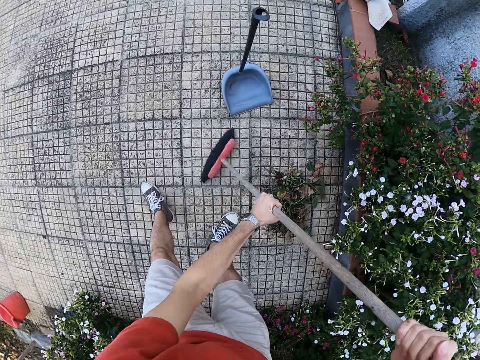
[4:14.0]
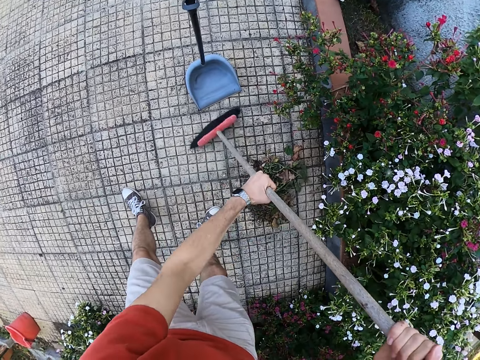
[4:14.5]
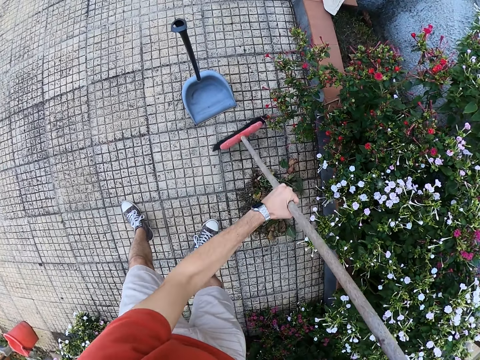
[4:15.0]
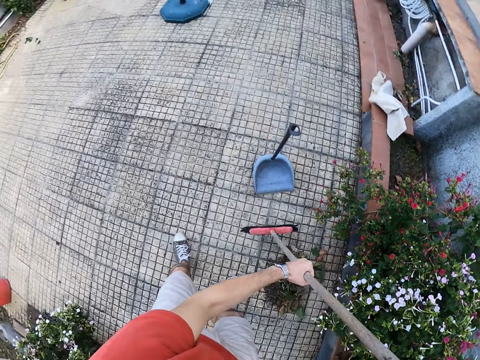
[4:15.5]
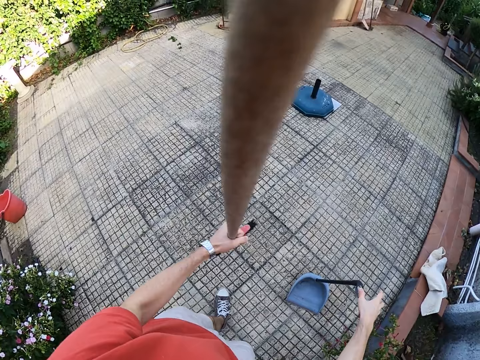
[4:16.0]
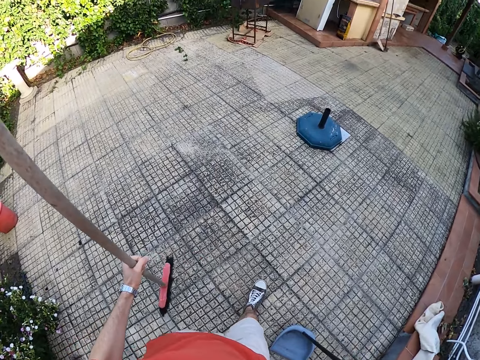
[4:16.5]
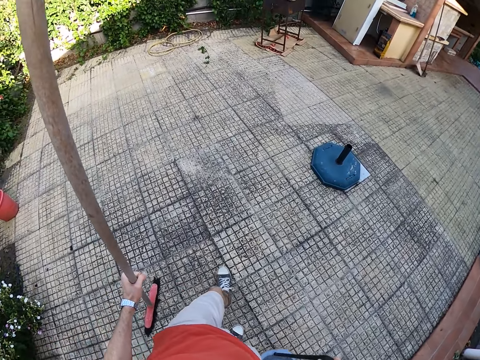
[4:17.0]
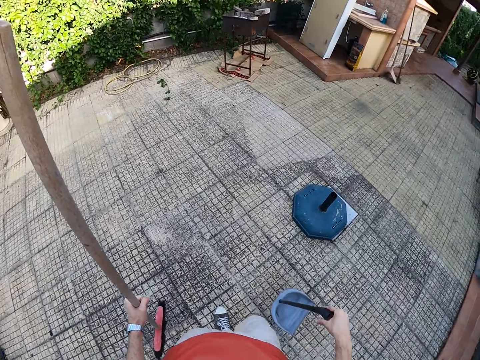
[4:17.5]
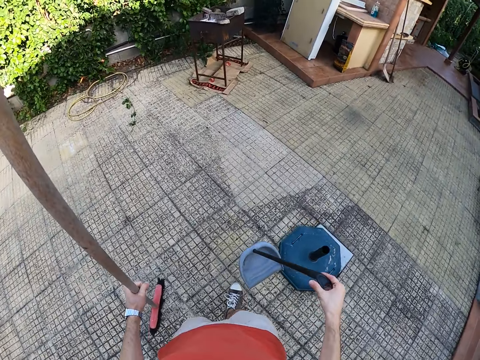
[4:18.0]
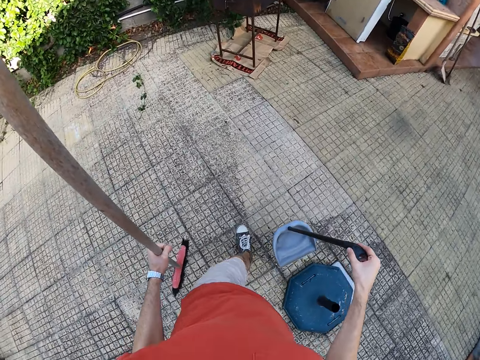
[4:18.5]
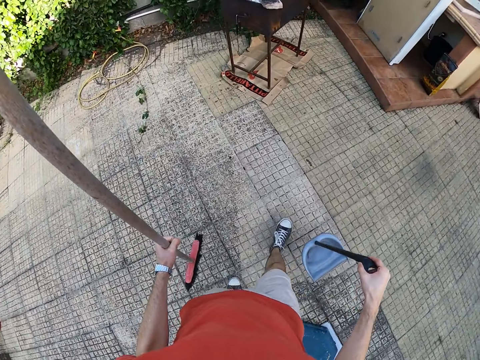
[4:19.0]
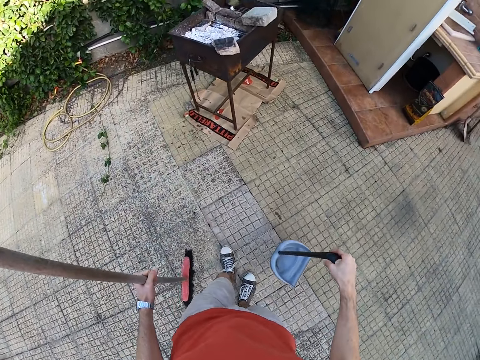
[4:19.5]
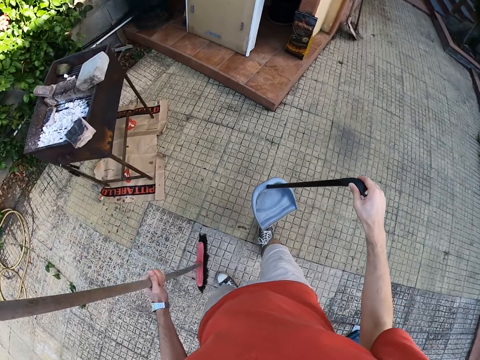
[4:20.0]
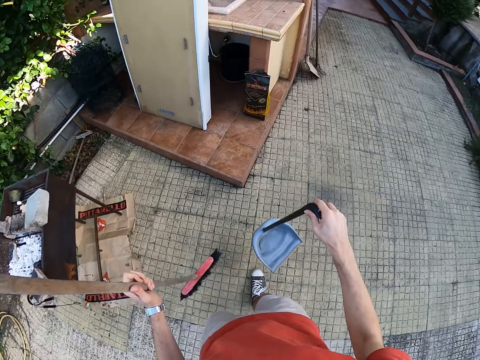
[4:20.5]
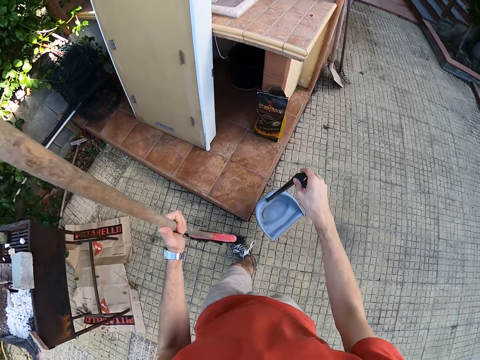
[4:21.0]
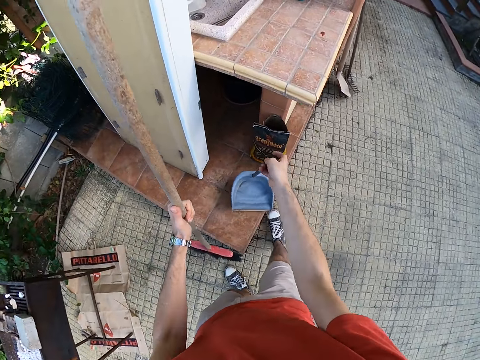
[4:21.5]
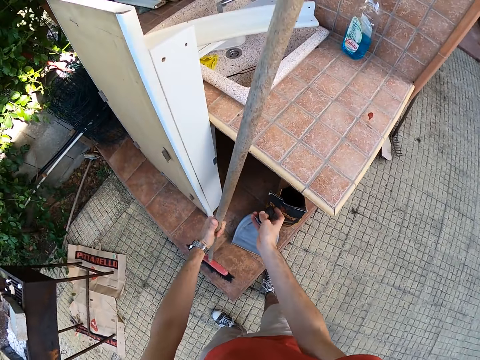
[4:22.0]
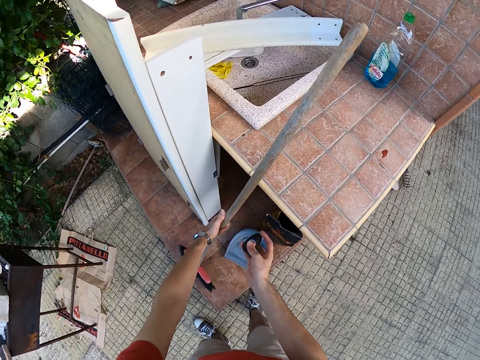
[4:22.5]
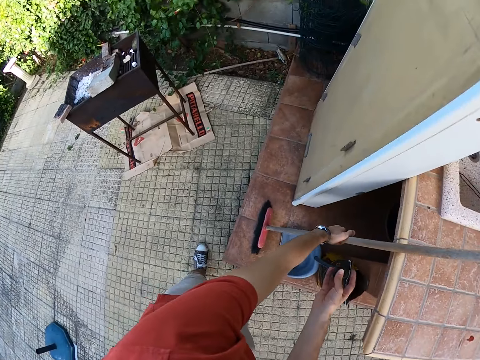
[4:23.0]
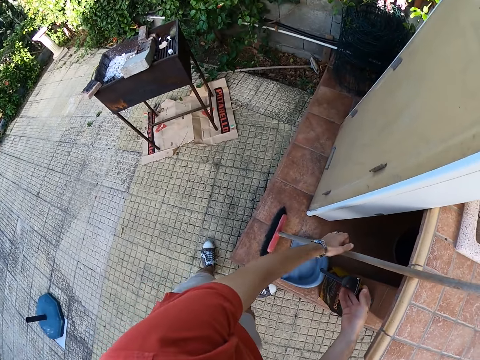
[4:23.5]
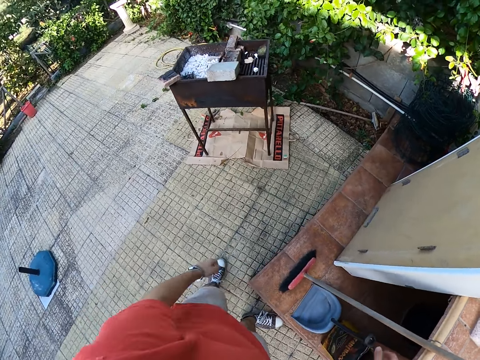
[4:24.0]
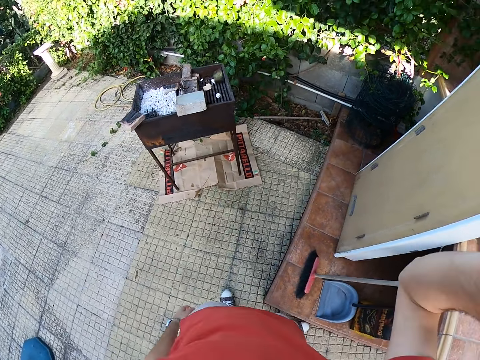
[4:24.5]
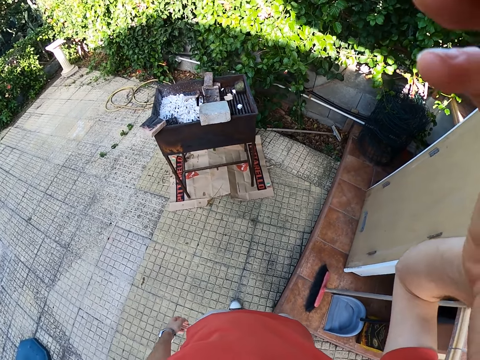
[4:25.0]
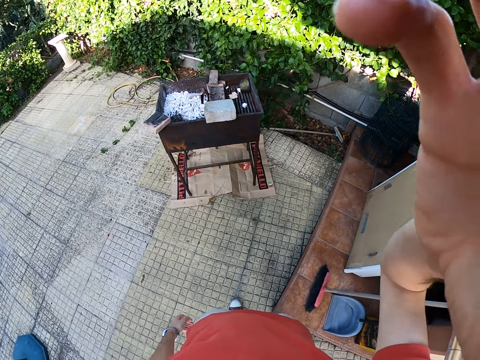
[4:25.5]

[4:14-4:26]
The camera wearer lifts the floor brush. He walks towards another part of the yard. He picks up the lobby dust pan. He puts down the floor brush and the lobby dust pan. He wipes his face with his hand.
